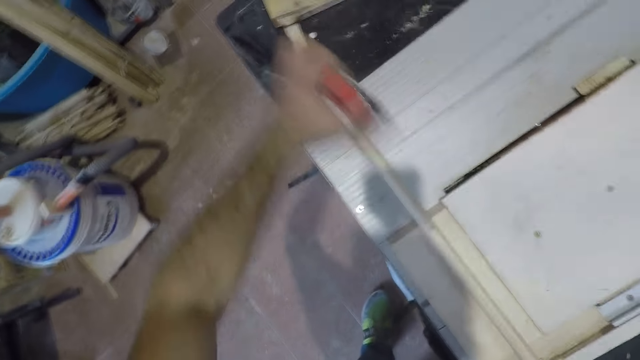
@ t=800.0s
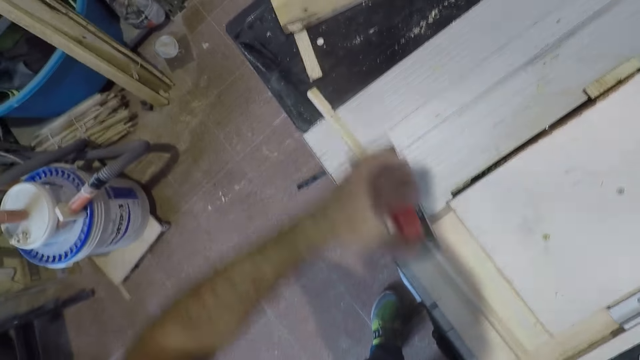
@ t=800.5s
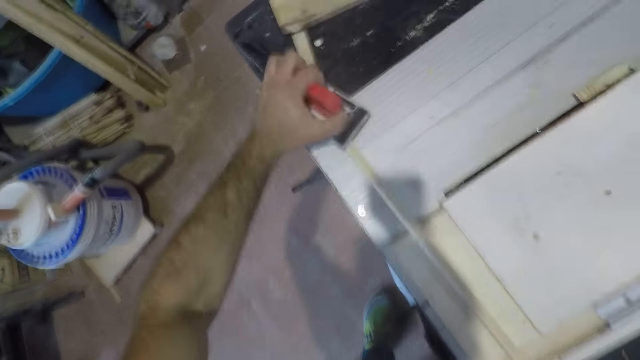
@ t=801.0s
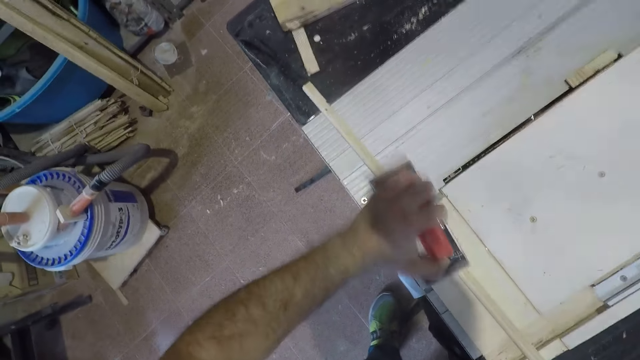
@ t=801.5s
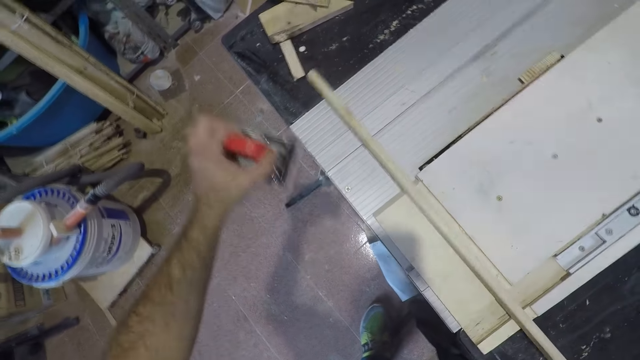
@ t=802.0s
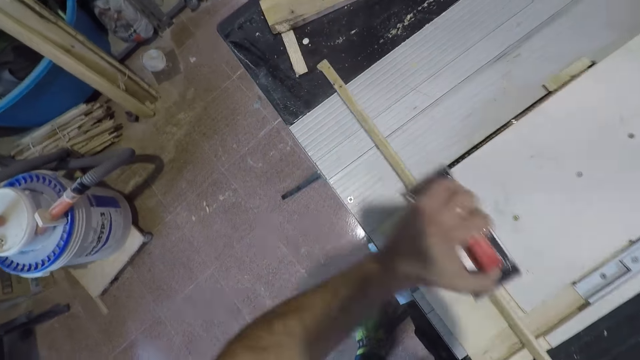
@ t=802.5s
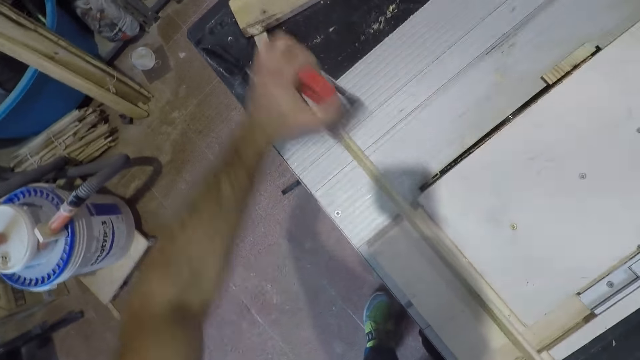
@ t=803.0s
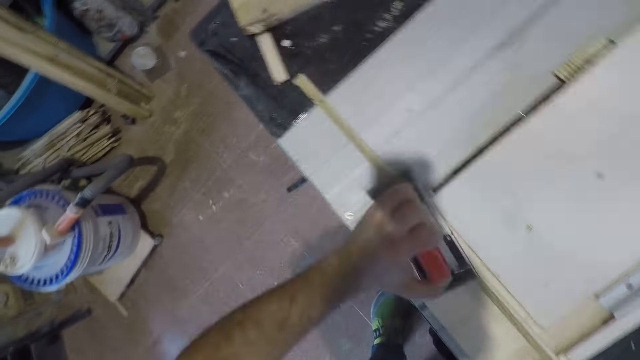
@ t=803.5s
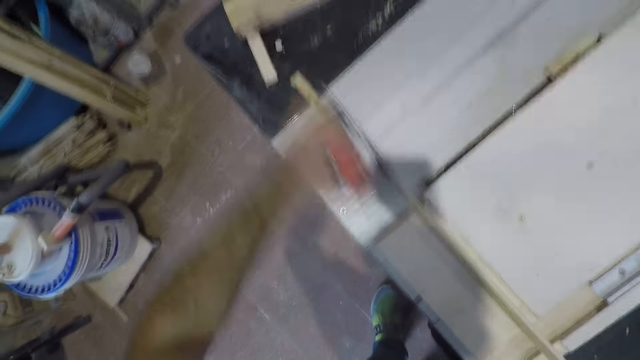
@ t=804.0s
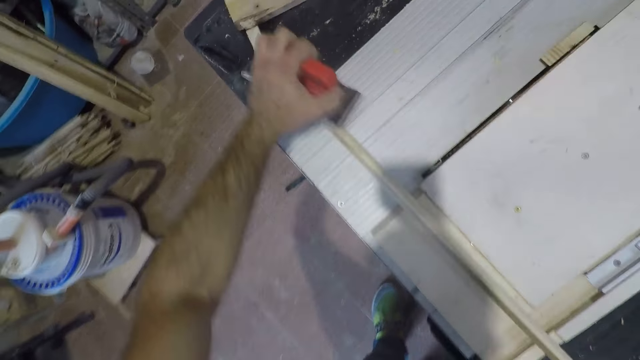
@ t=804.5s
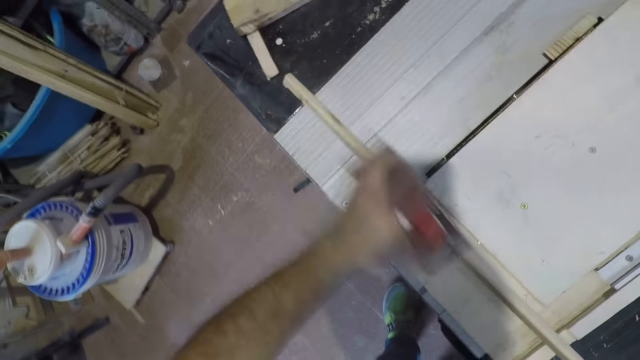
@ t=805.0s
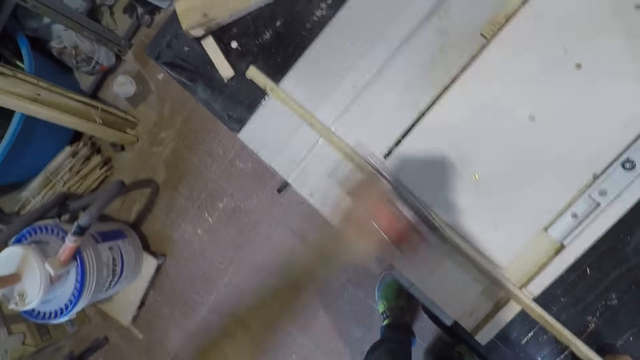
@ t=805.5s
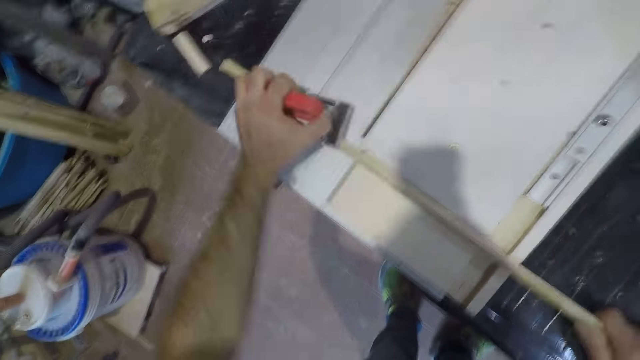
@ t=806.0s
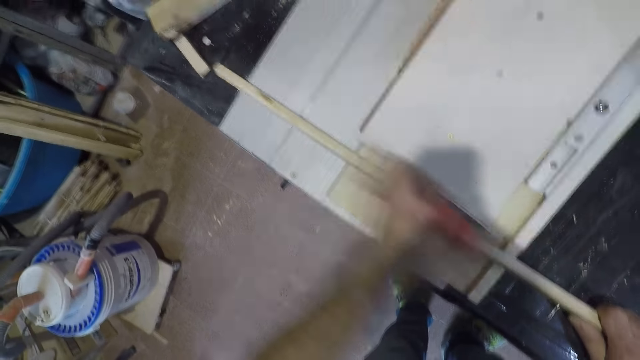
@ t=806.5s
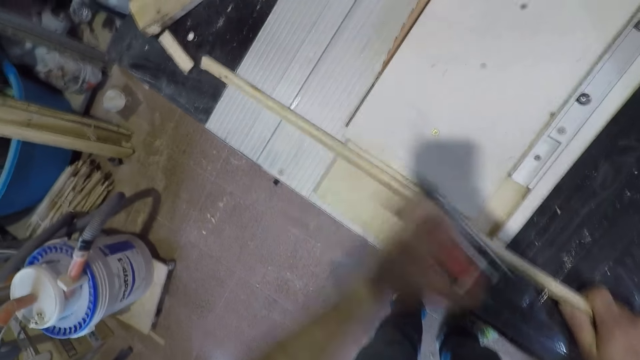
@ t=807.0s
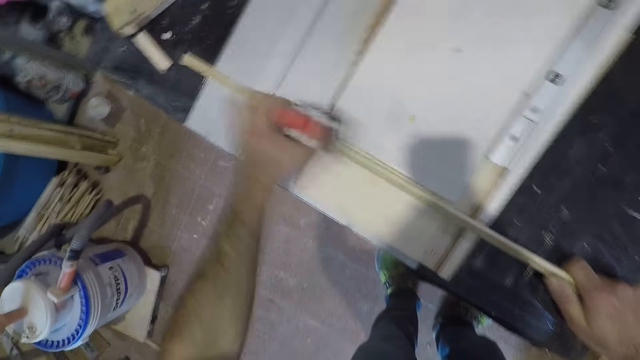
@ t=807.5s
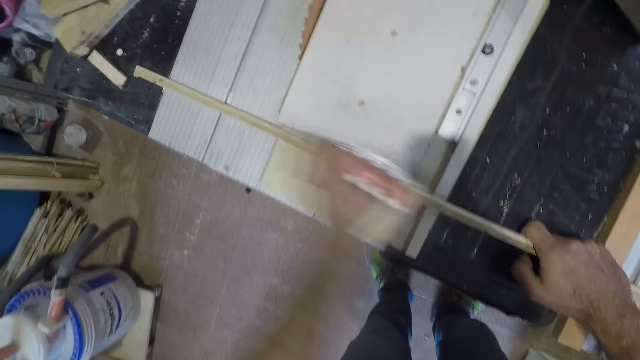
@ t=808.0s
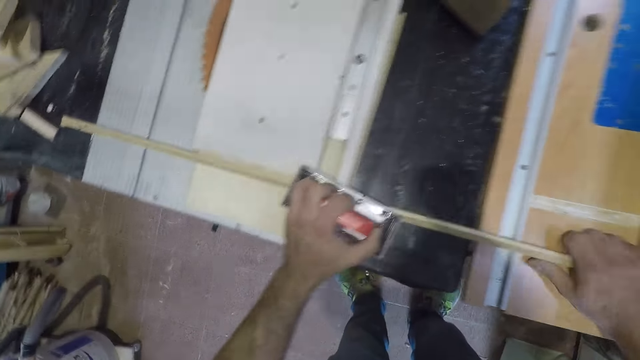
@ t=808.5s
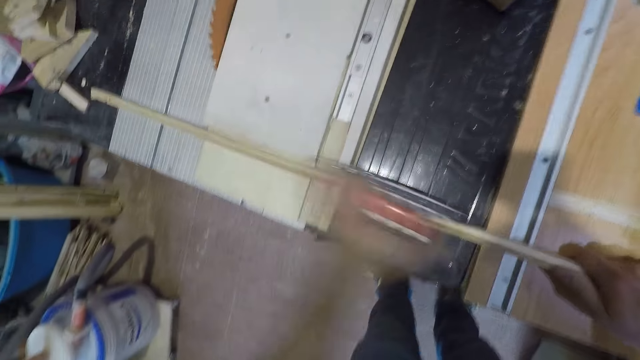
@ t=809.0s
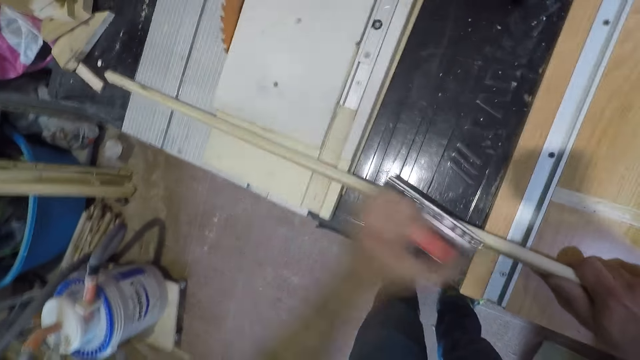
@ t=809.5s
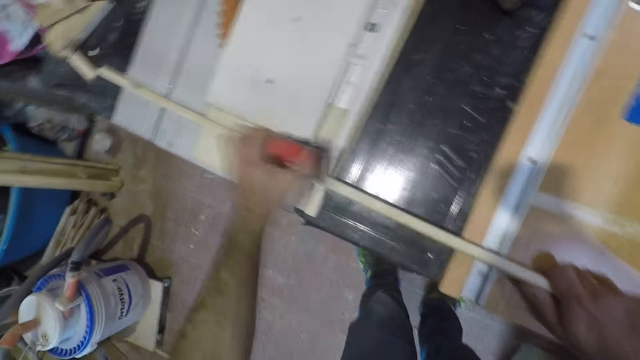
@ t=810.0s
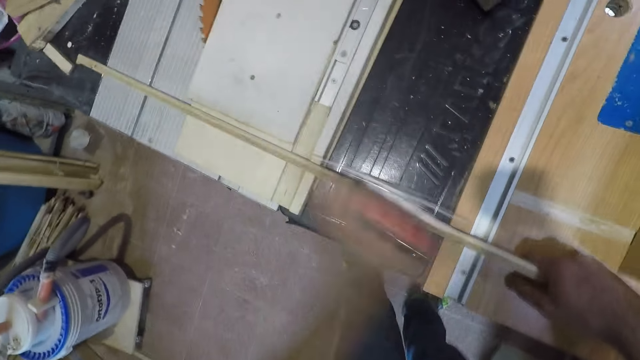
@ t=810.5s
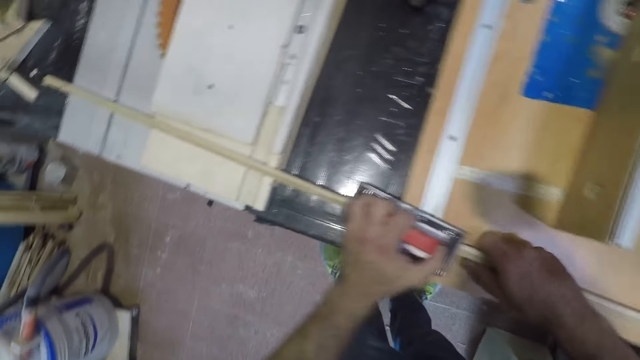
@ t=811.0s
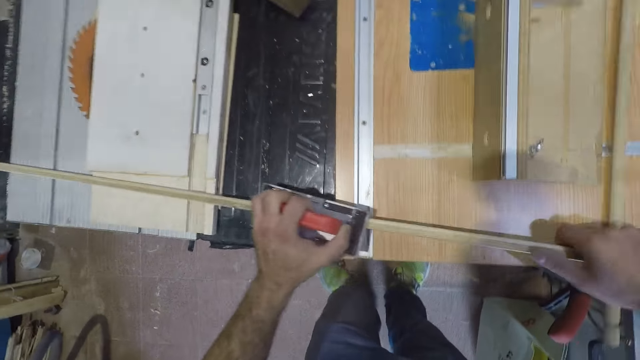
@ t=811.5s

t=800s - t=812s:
The camera wearer stops smoothening the wood. They smoothen the wood with a hand wood planer. They stop smoothening the wood. They smoothen the wood with the hand wood planer. They stop smoothening the wood.

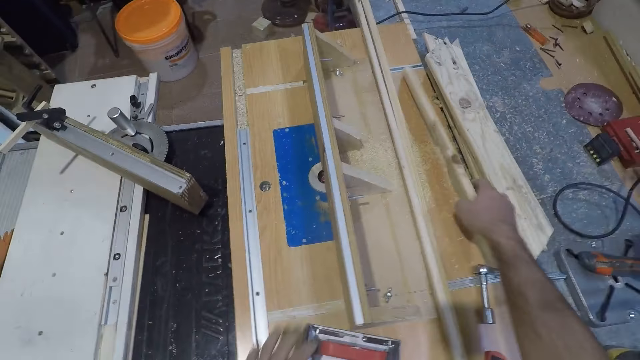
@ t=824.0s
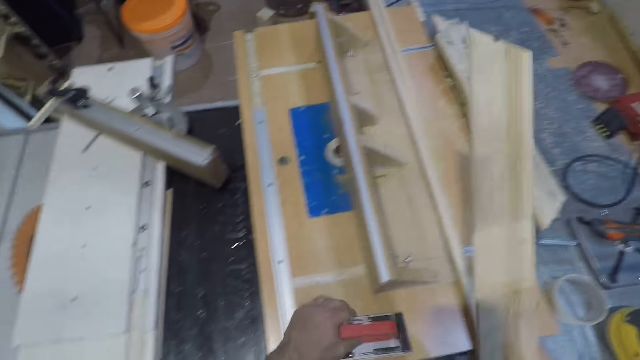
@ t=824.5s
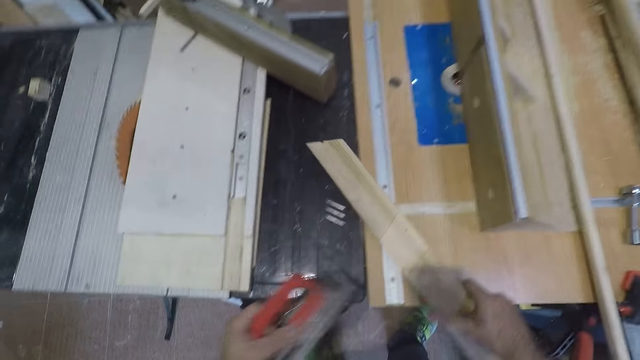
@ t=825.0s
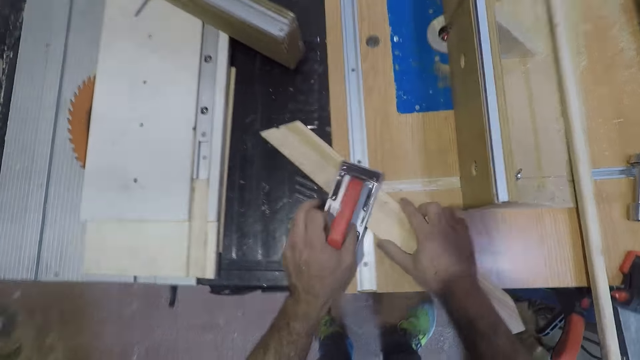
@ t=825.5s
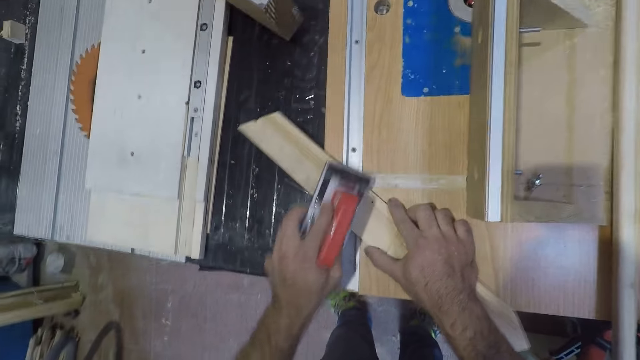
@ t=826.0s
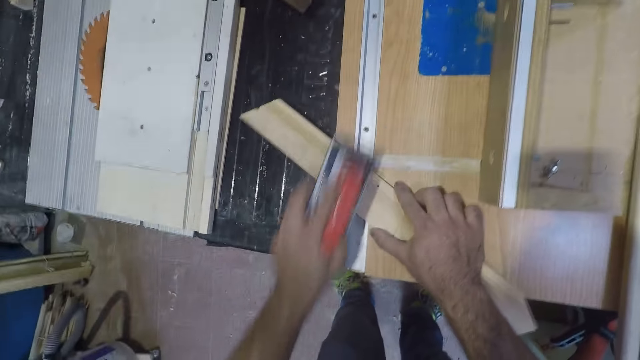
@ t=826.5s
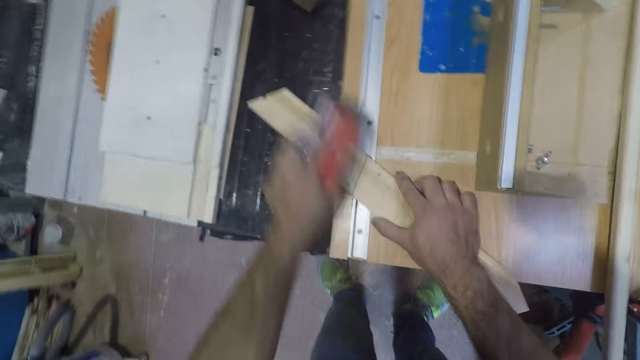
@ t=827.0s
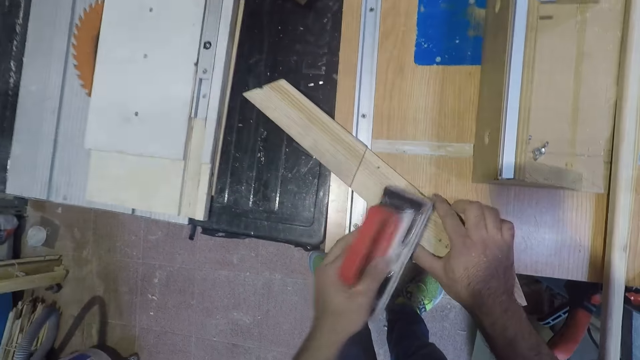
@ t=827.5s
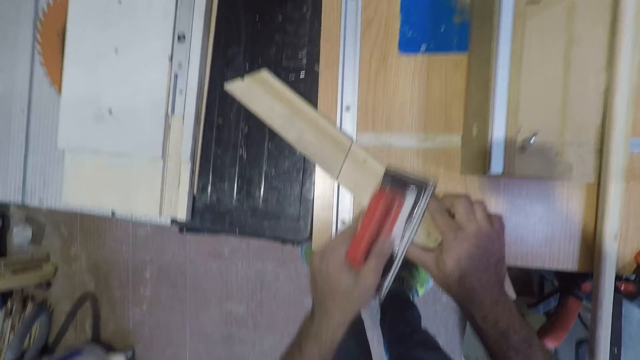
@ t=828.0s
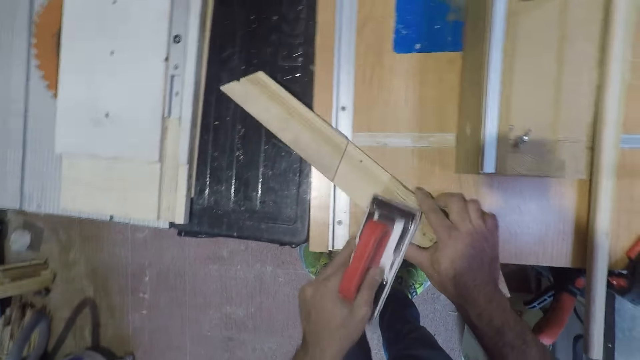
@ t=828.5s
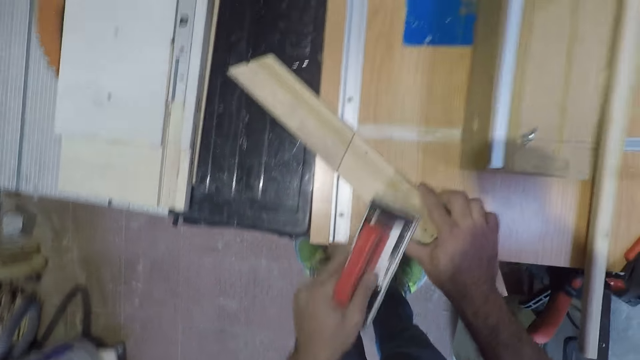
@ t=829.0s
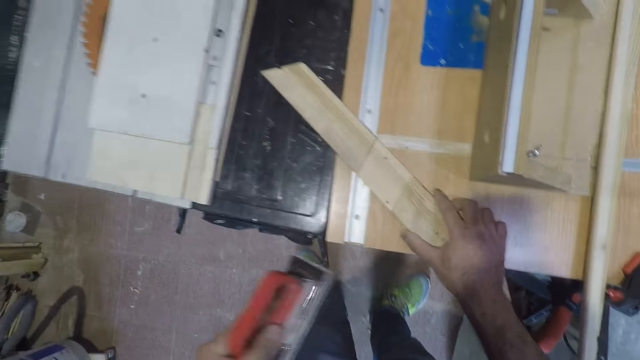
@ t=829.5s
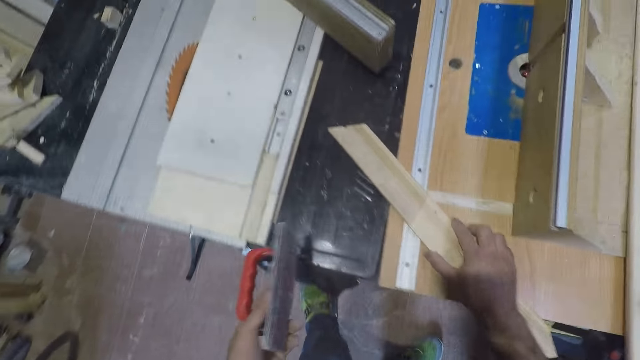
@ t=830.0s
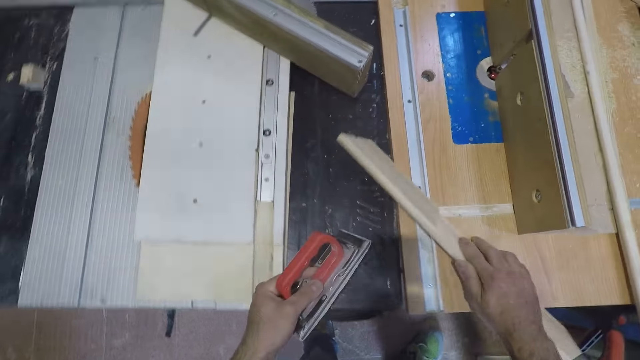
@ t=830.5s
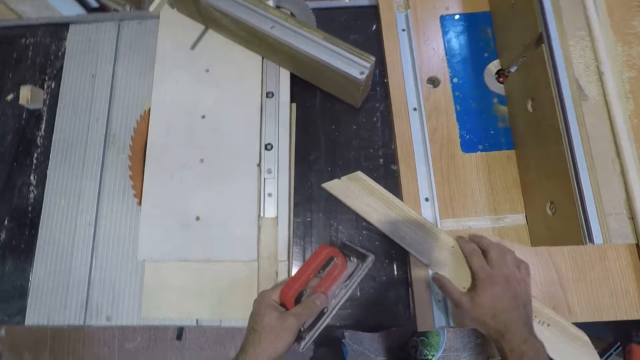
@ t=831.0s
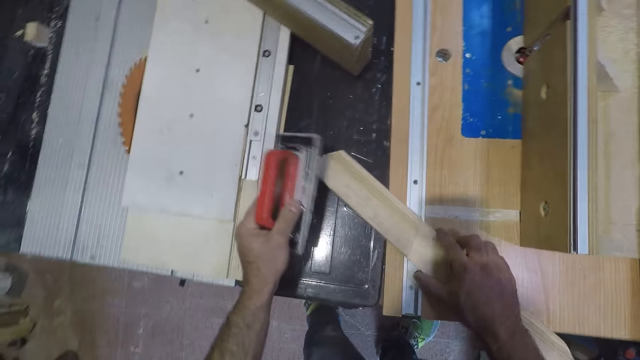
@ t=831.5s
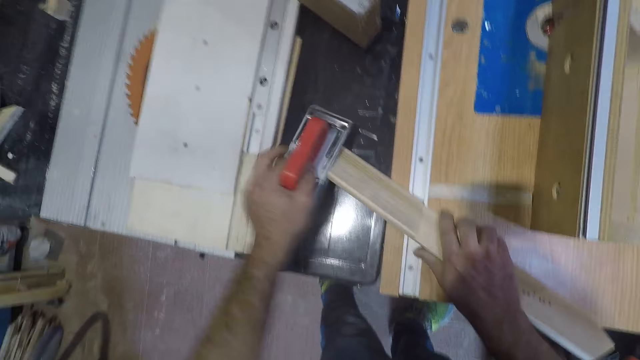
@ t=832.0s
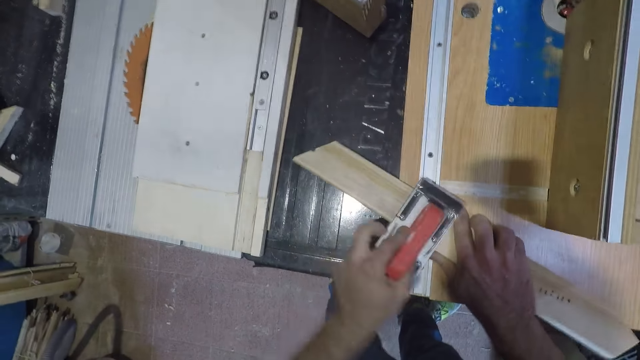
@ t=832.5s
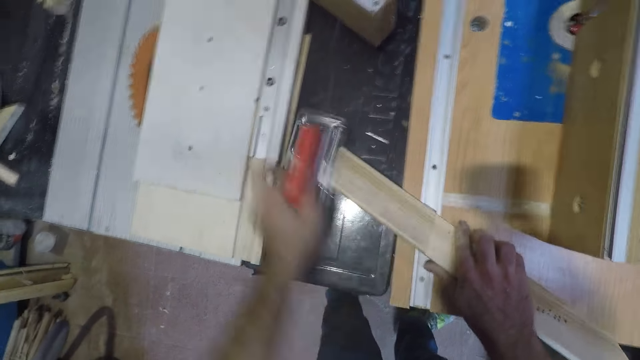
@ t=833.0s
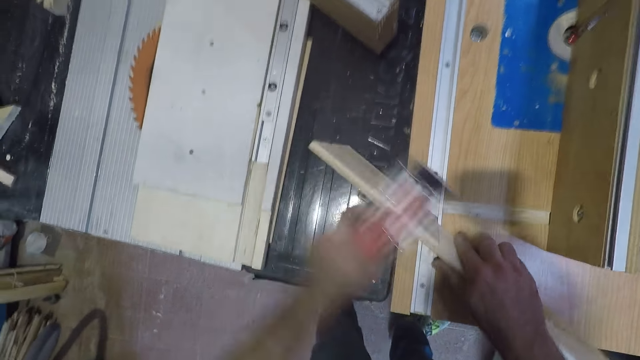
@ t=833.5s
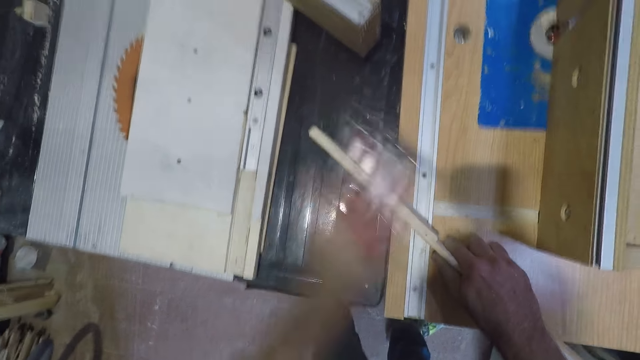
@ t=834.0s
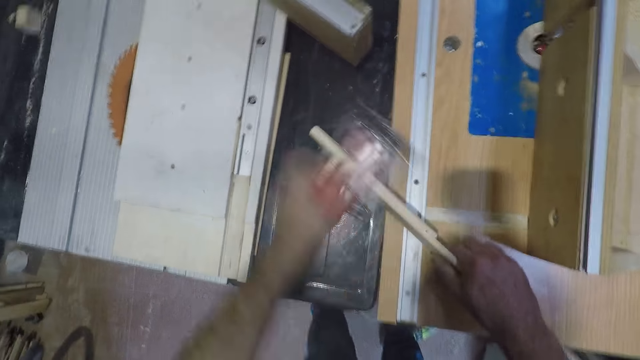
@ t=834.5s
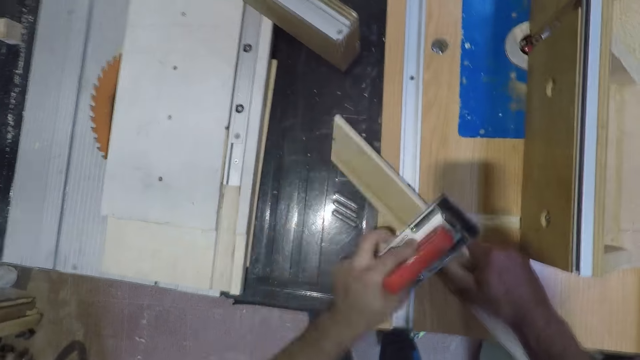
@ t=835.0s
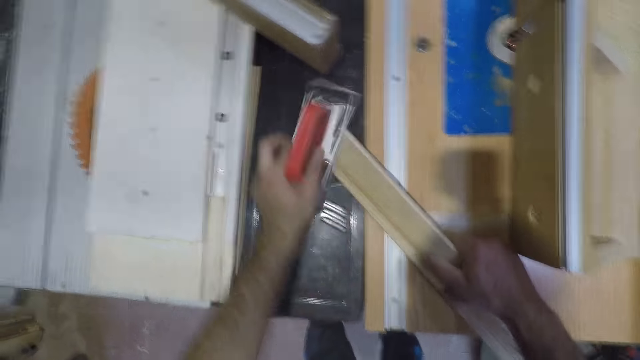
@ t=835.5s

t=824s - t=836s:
The camera wearer picks another wood from the outfeed table with his right hand. He picks the hand wood planer from the outfeed table. He places the wood on the table. He brushes the wood with the brush in his left hand. He moves his hand along the wood. He moves his hand. He turns the wood.
